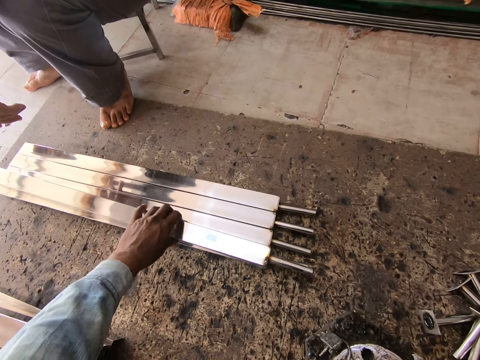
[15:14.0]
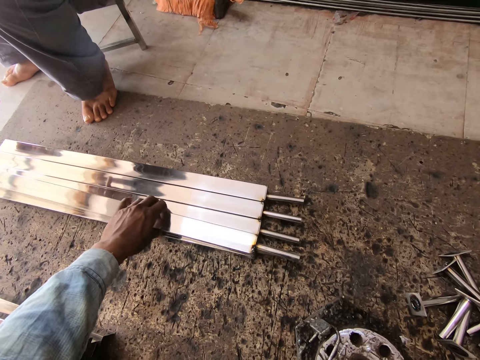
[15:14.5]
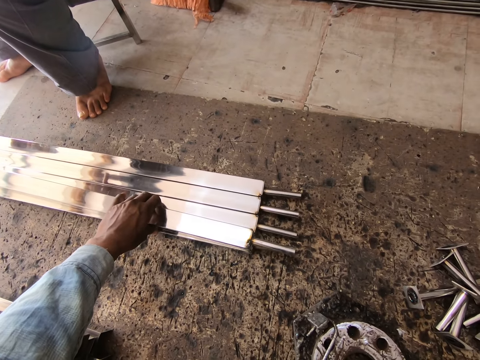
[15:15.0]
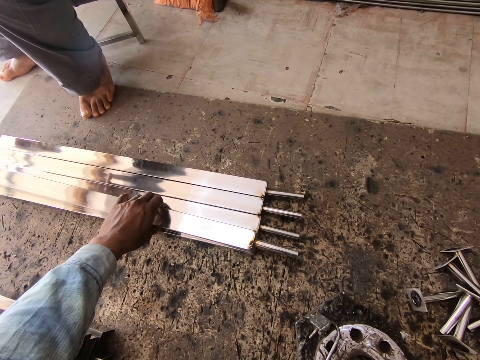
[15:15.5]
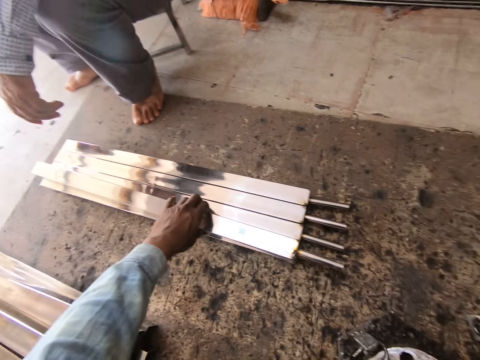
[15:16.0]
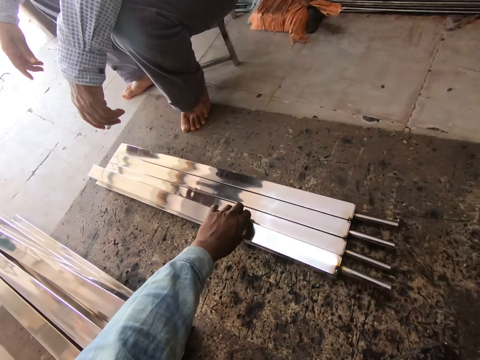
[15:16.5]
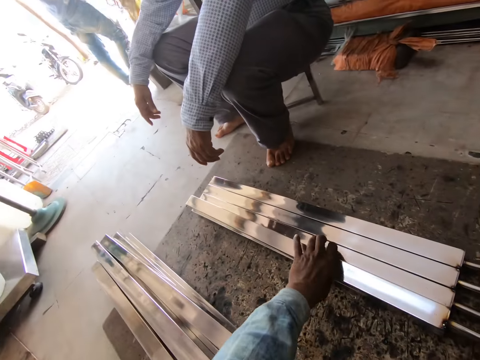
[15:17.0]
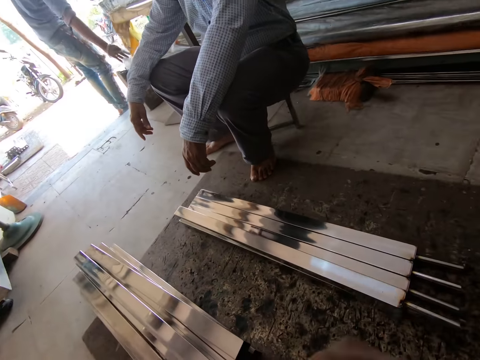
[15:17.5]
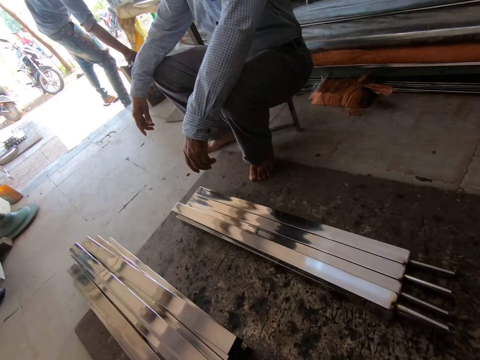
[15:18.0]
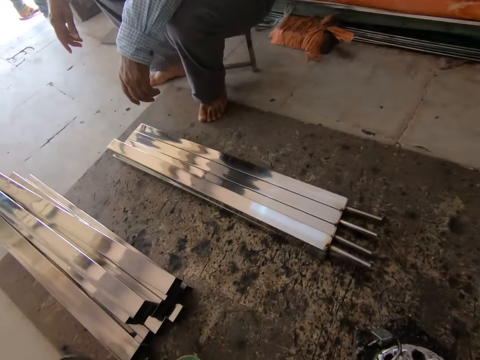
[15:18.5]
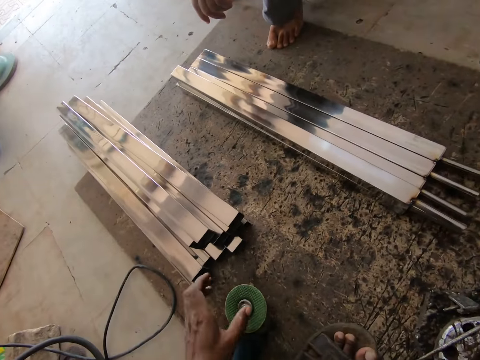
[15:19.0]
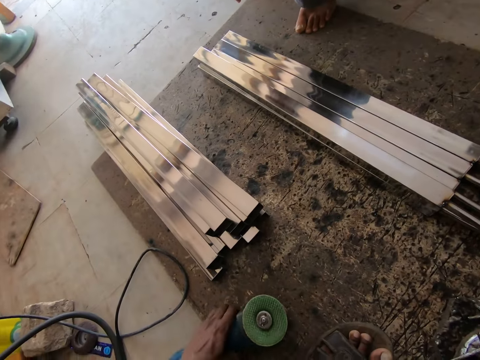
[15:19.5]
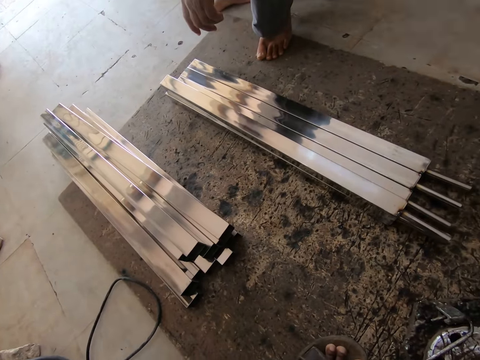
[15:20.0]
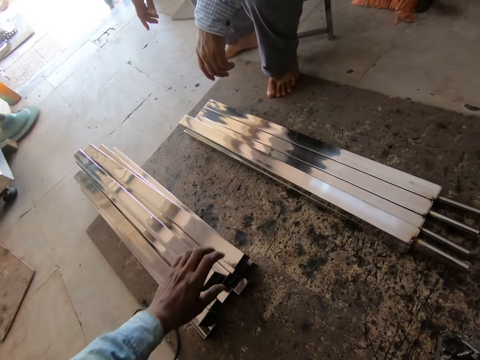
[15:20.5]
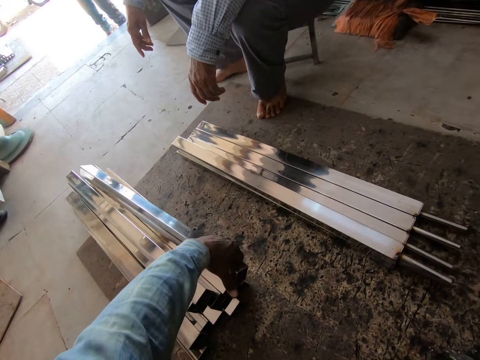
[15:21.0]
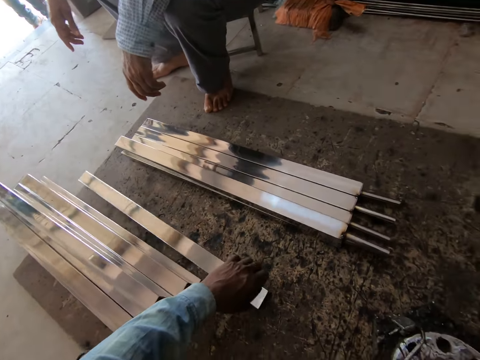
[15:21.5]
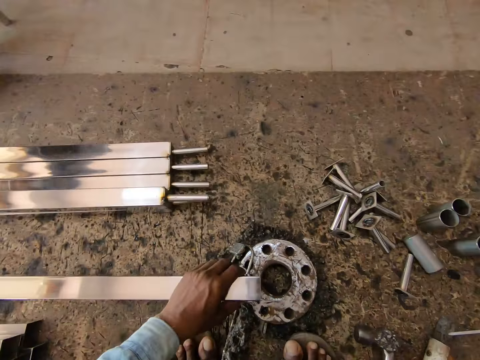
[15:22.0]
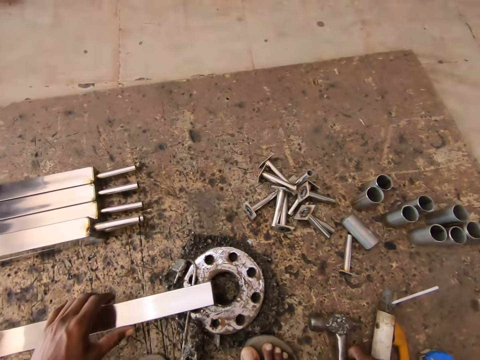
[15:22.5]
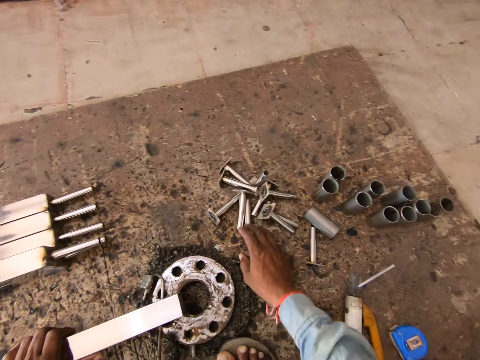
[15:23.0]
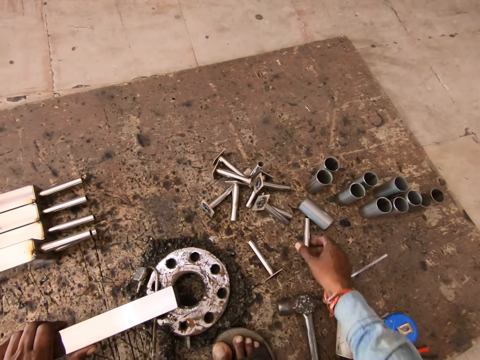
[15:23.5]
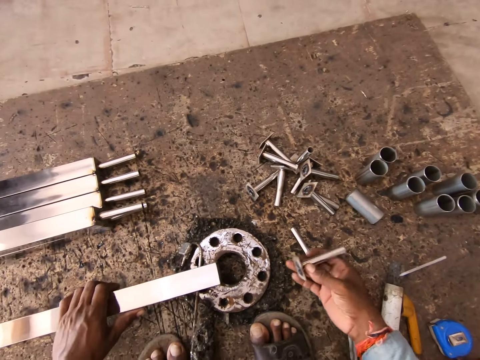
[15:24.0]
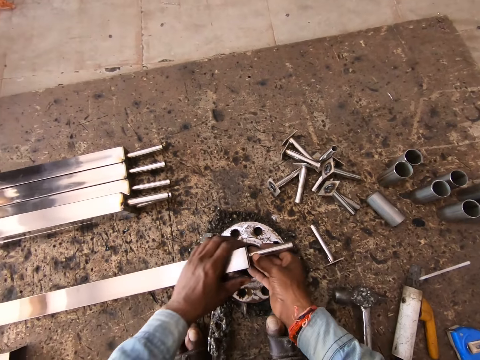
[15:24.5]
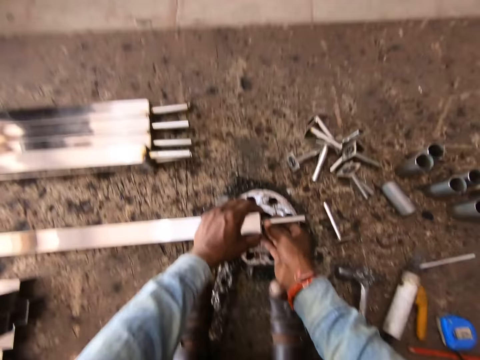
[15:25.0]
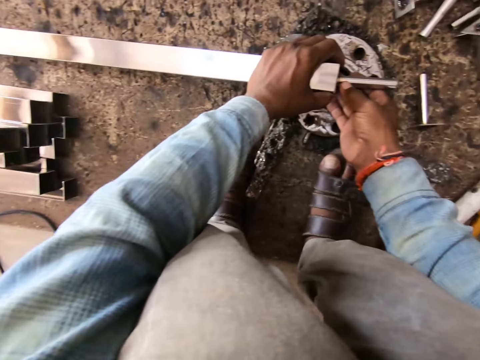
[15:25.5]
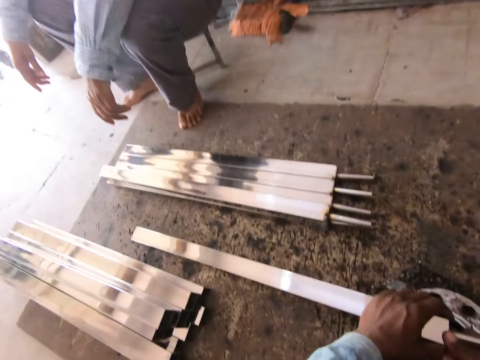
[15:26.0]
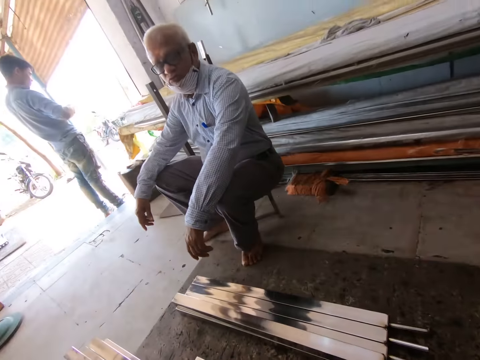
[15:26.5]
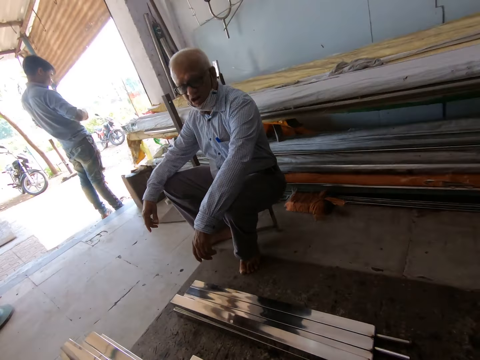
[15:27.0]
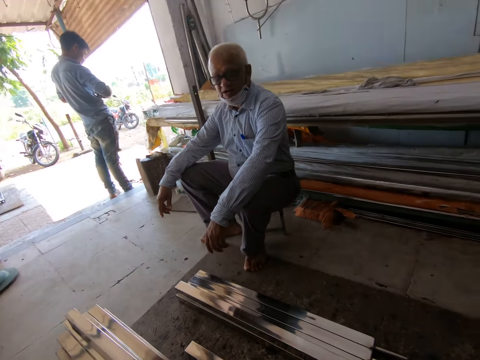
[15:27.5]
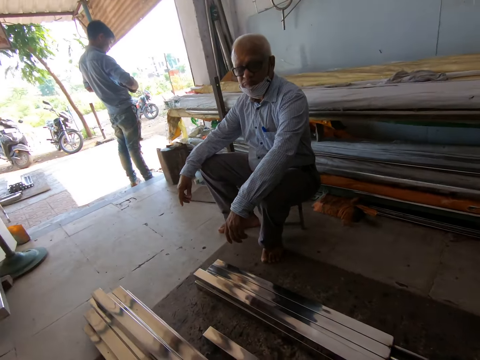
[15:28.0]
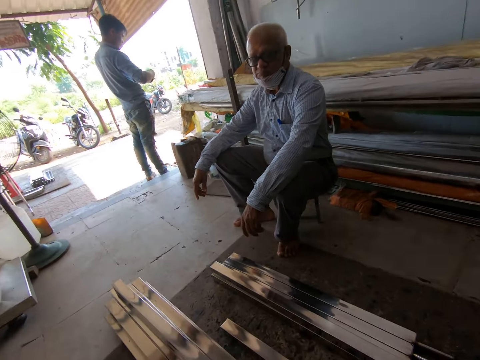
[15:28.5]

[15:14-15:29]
The camera wearer places the metal tube or bar on the stack of metal tubes on the floor with his left hand. He aligns the metal bar. He moves an electric hand filer on the floor with his left hand. He picks a base locking standoff from the floor with his right hand. He takes the metal bar. He places the metal tube on the piece of metal on the floor with his left hand. He moves a base locking standoff from the floor with his right hand. He picks a base locking standoff from the floor with his right hand. The man interacts with the camera wearer. The camera wearer attaches the base locking standoff to the metal tube in his left hand with his right hand.

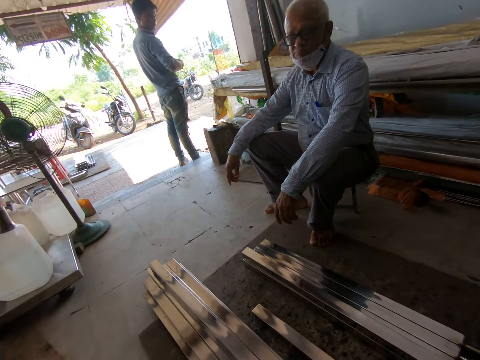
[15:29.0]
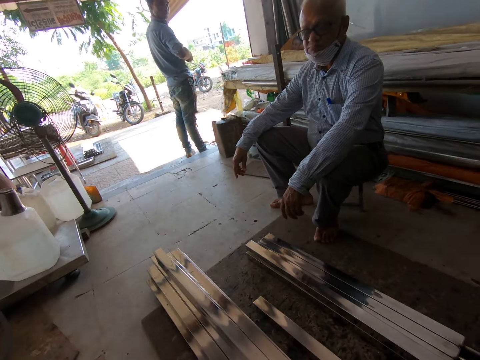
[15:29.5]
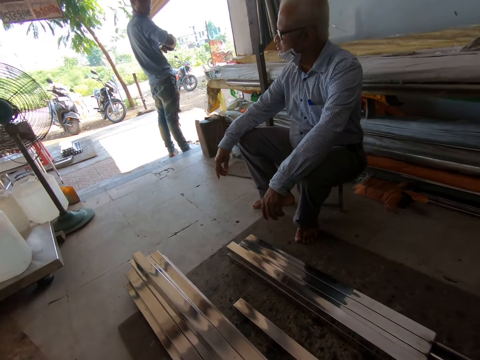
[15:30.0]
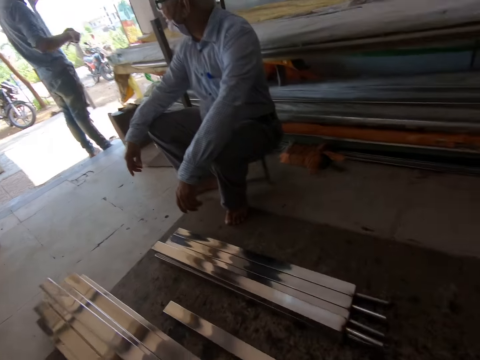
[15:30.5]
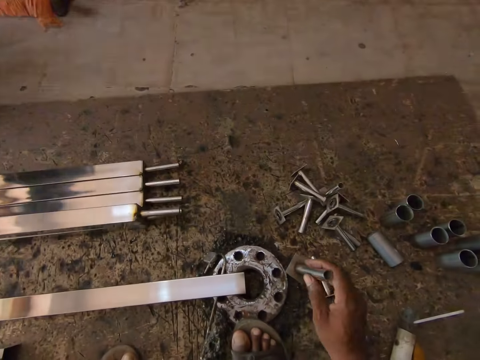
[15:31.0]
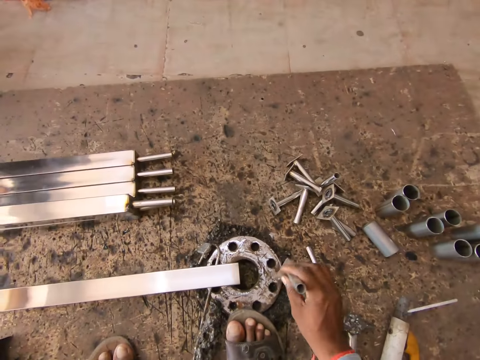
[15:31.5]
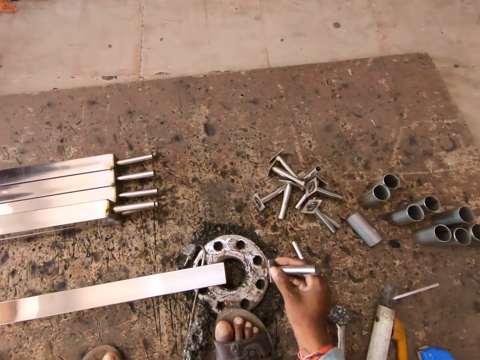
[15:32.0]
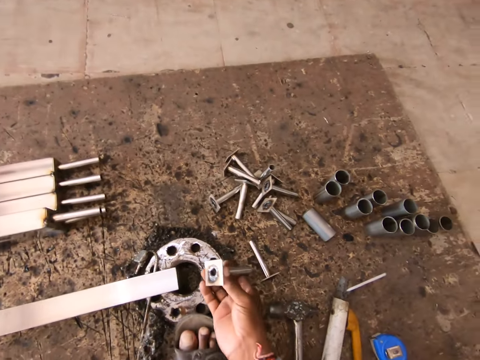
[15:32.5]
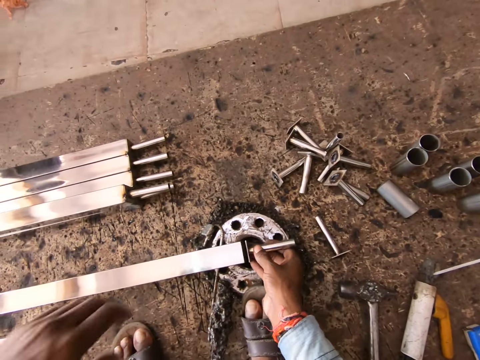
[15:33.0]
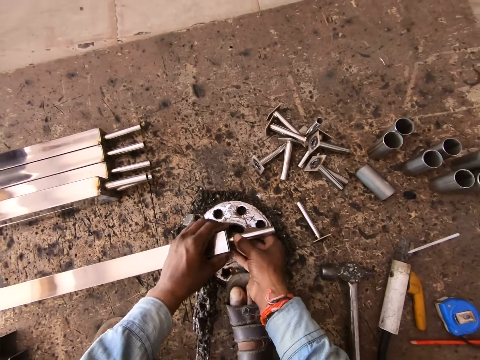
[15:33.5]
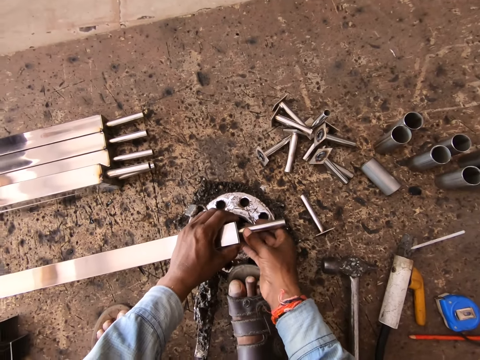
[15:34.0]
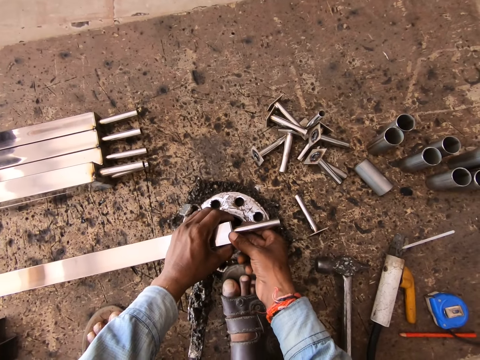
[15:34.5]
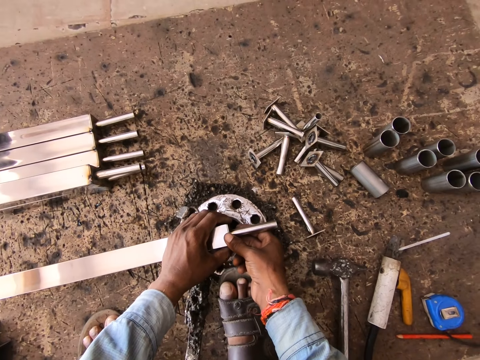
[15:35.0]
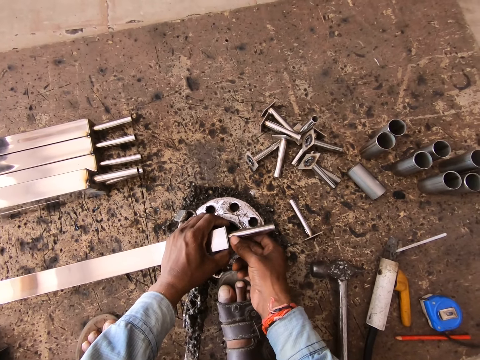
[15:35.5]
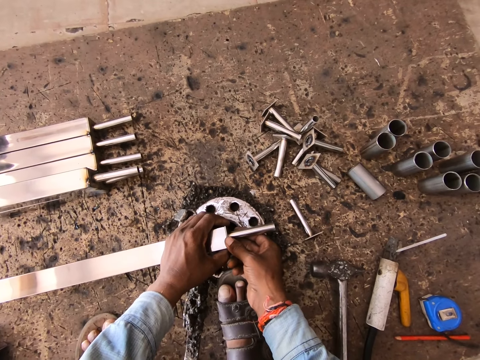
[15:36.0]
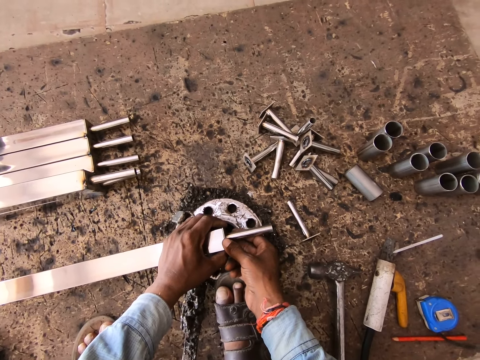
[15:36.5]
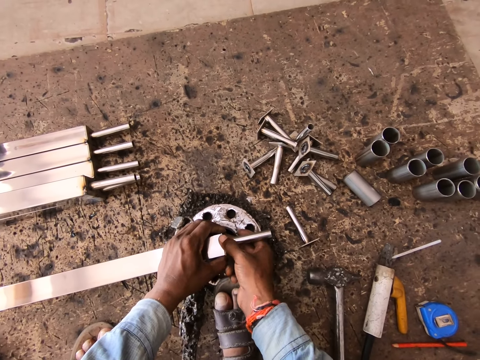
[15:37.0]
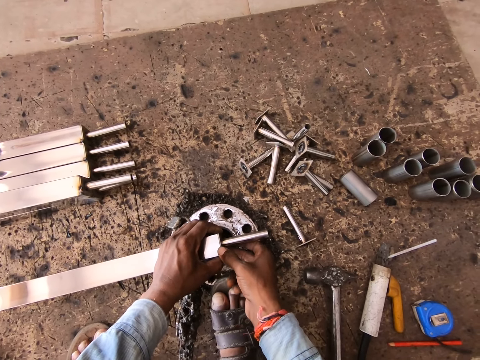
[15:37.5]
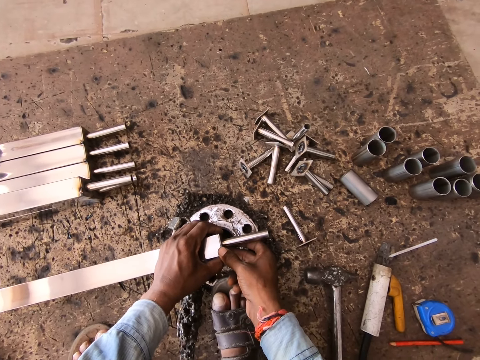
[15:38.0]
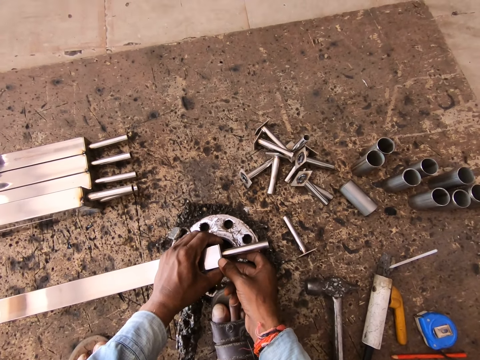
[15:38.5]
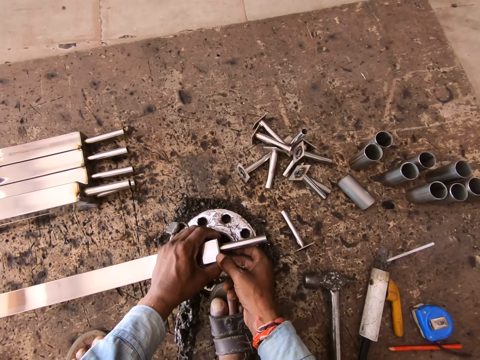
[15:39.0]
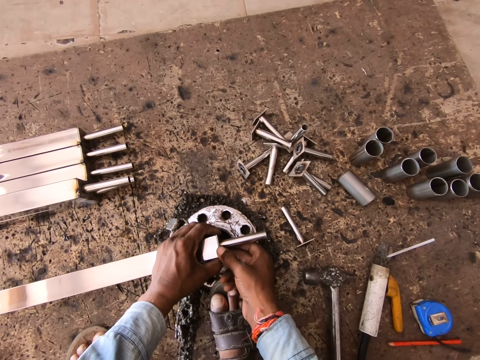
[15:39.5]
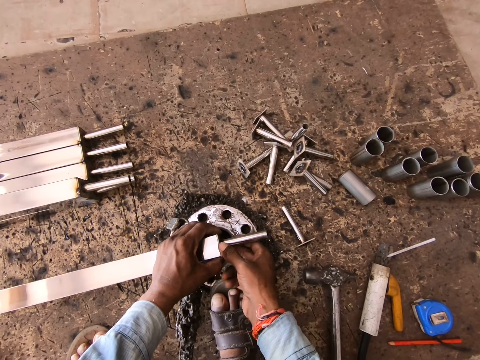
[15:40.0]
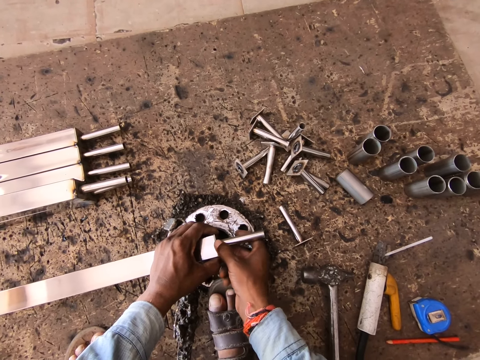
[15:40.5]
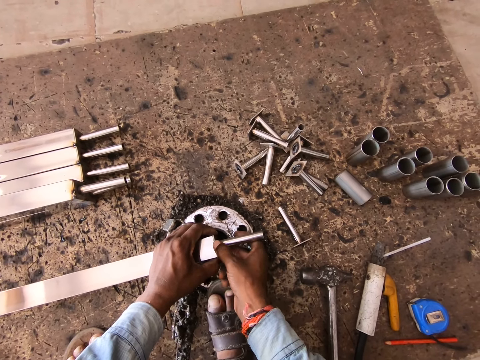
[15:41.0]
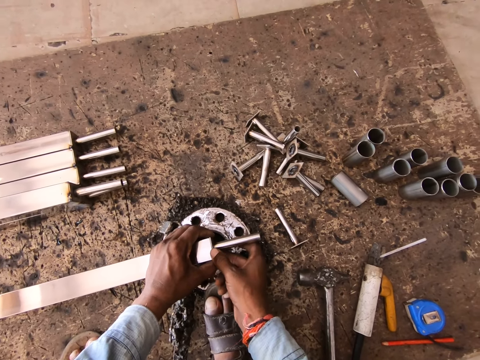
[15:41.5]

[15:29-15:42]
The camera wearer interacts with a man. He hits the base locking standoff on the piece of metal on the floor with his right hand. He shakes the metal piece. He attaches the base locking standoff to the metal tube in his left hand with his right hand.
